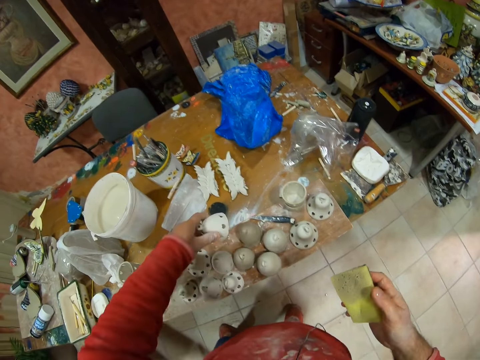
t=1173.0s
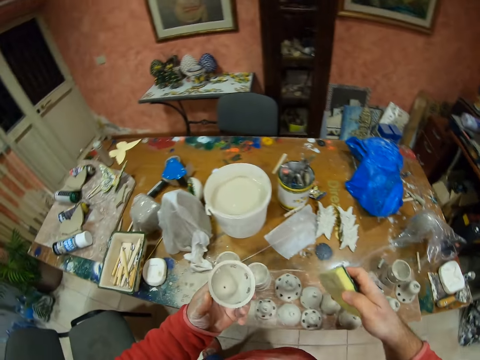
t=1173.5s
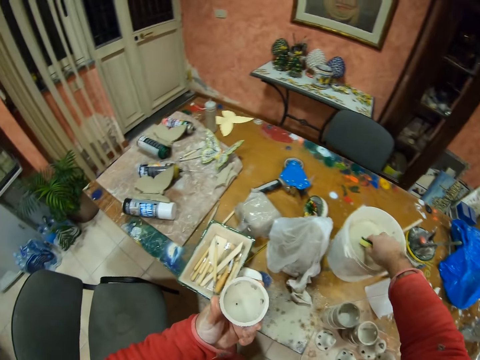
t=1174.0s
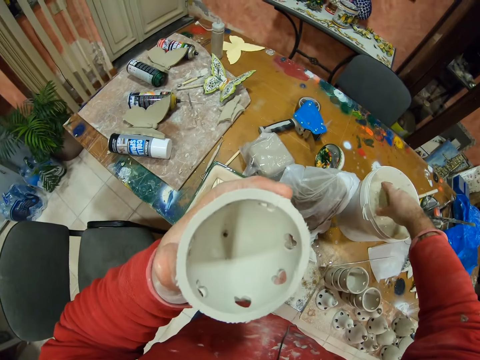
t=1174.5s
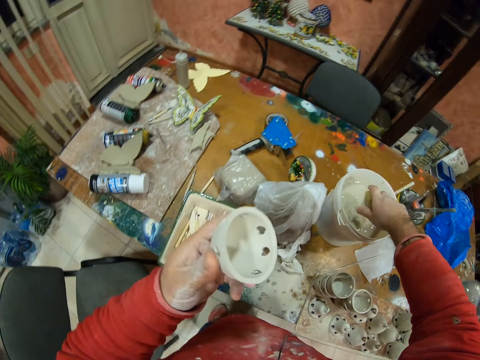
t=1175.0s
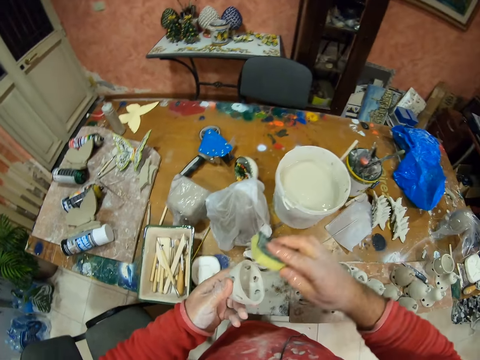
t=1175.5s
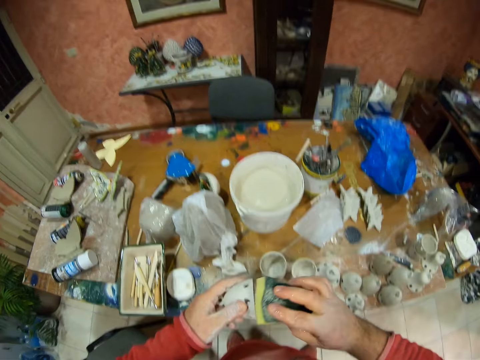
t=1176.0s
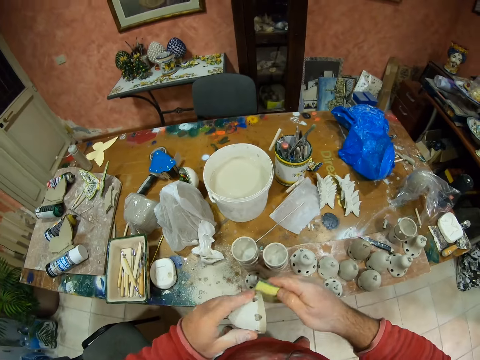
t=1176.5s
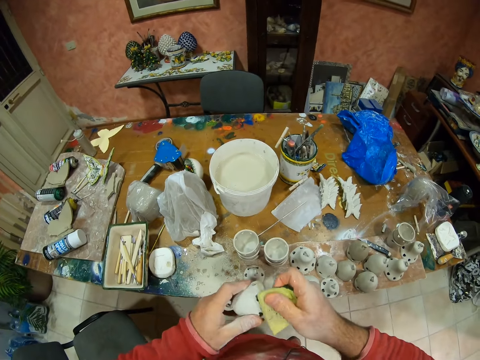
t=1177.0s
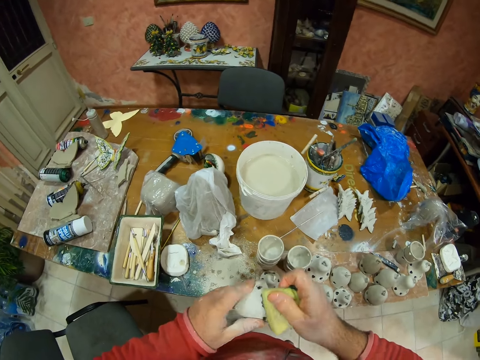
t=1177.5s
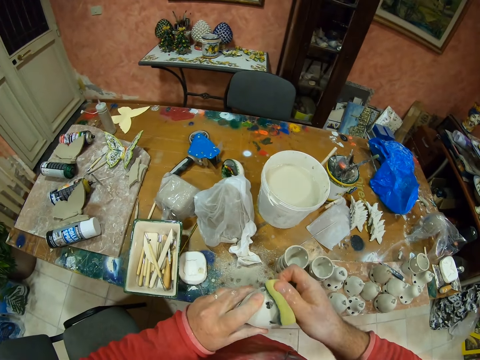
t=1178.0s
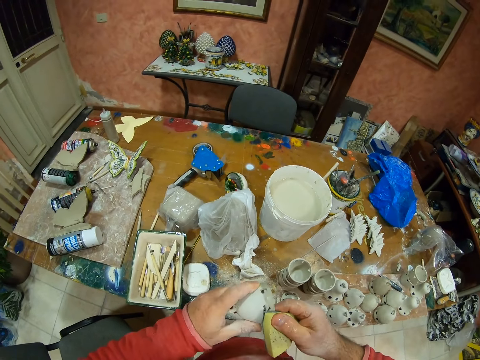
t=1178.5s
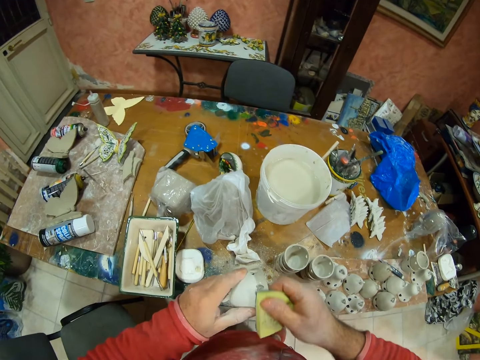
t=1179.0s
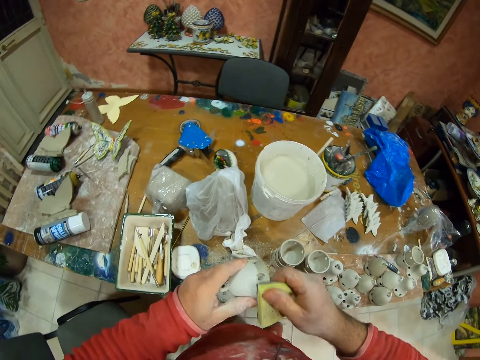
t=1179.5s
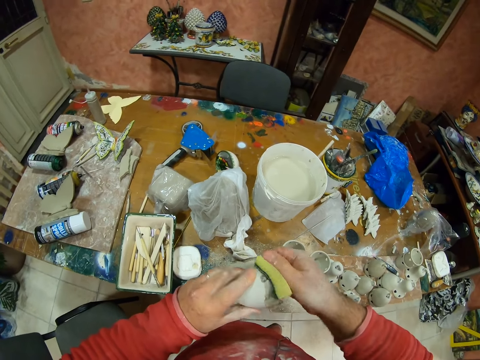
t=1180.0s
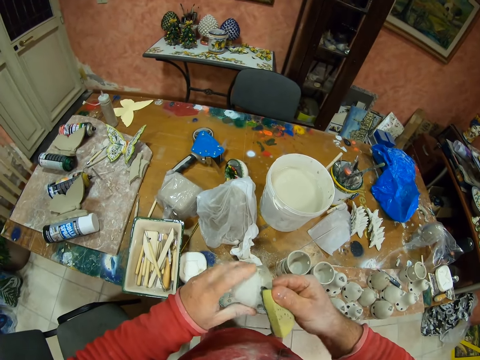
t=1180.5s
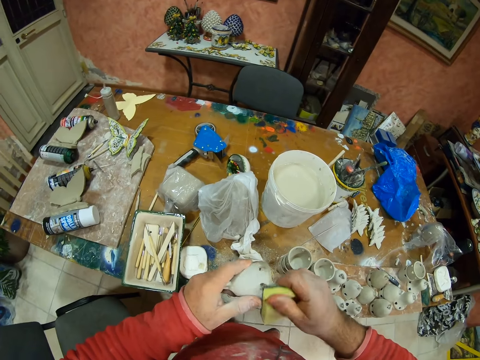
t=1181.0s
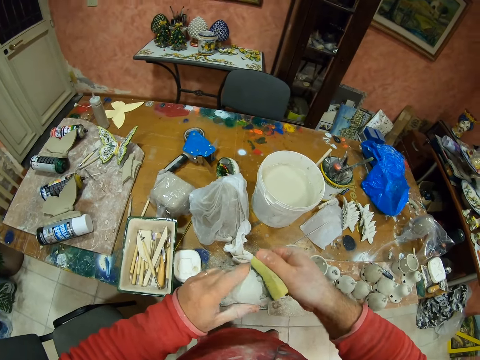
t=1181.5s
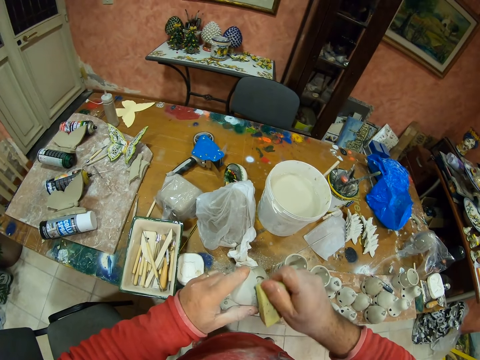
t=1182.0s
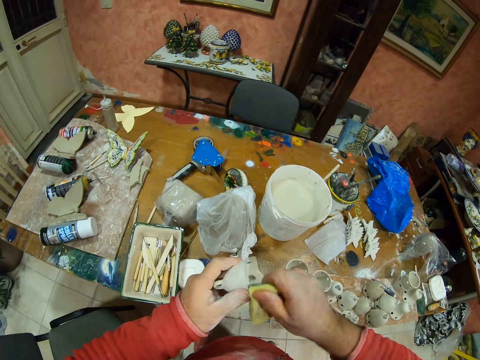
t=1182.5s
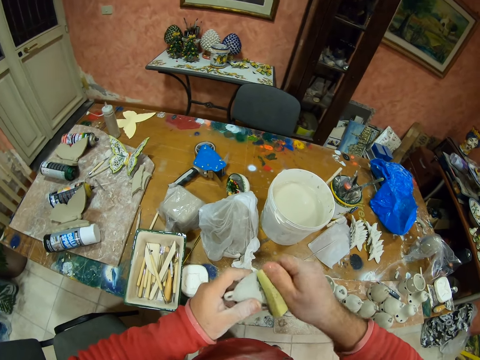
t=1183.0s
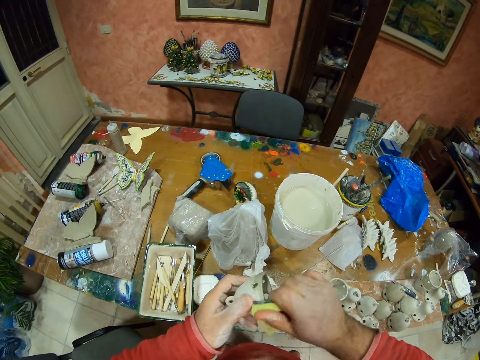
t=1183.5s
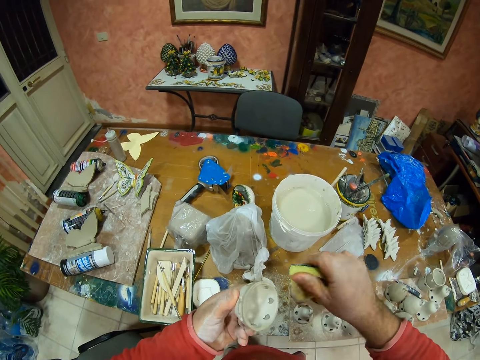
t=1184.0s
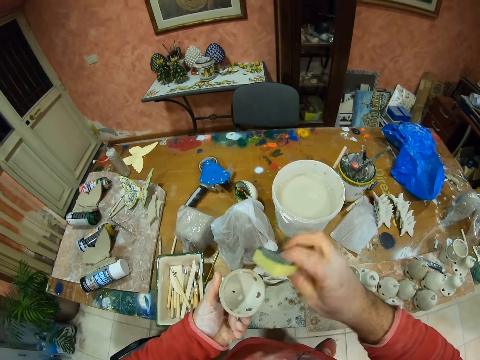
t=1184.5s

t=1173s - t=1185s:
The camera wearer picks something from the table. They dip the sponge on the water bucket. They squeeze water from the sponge in the bucket. They wipe something with the sponge.

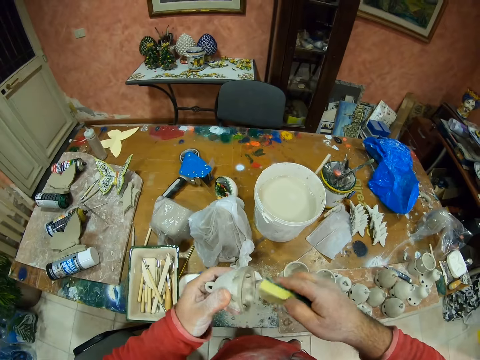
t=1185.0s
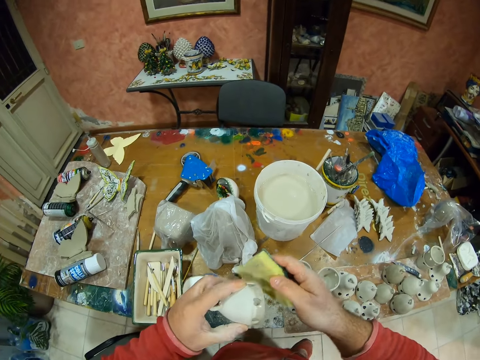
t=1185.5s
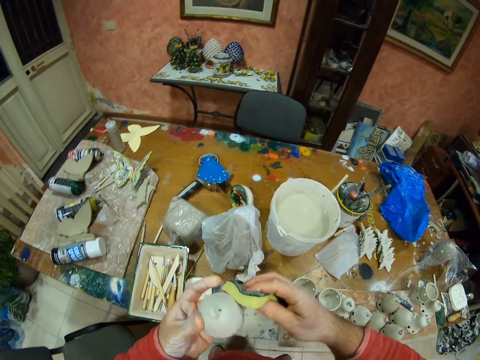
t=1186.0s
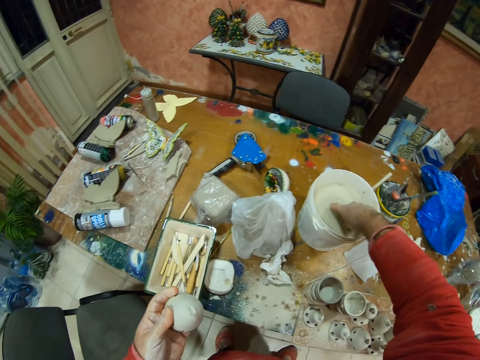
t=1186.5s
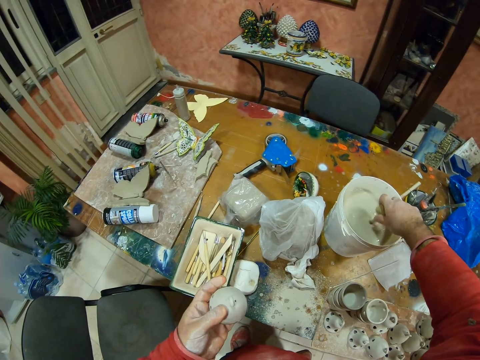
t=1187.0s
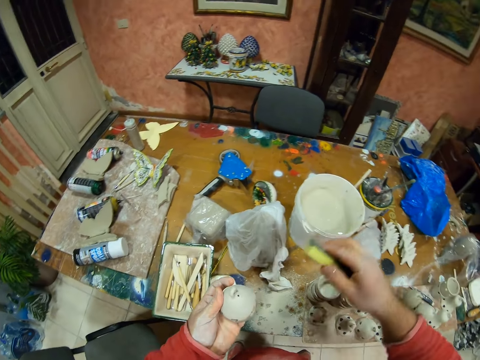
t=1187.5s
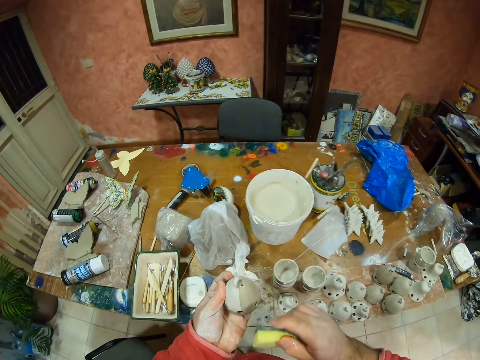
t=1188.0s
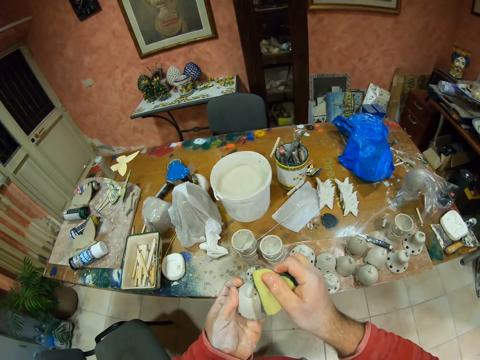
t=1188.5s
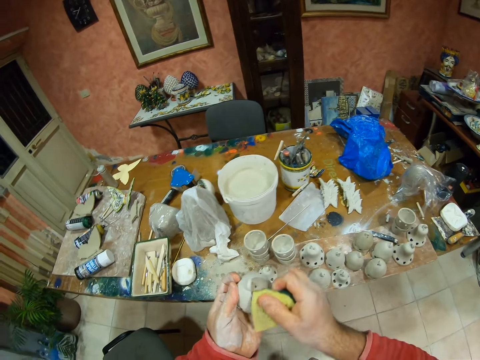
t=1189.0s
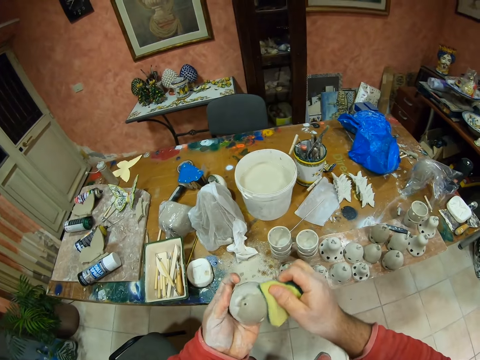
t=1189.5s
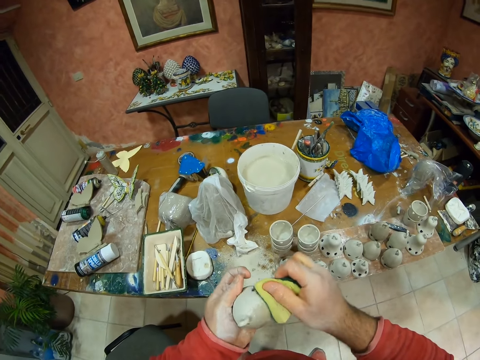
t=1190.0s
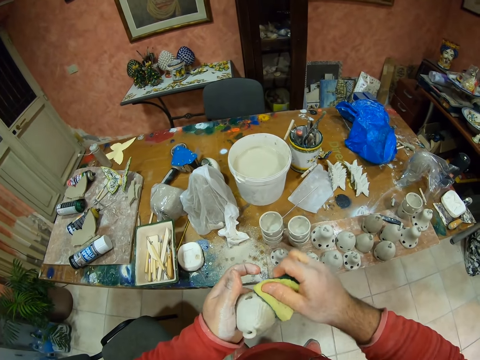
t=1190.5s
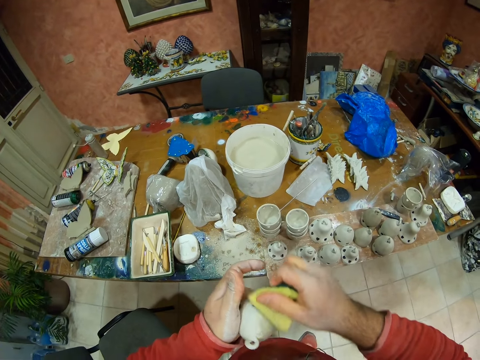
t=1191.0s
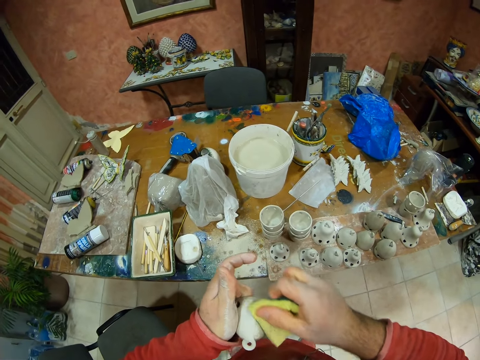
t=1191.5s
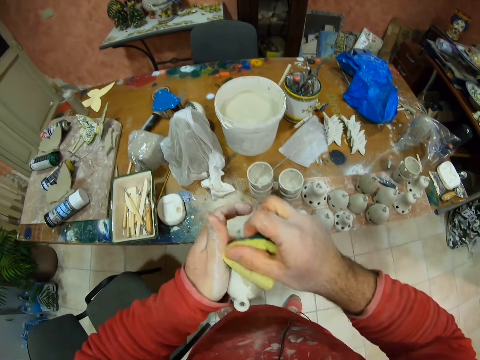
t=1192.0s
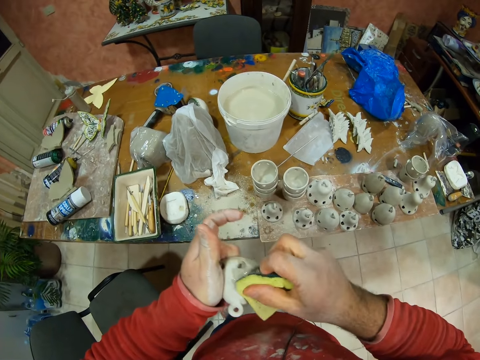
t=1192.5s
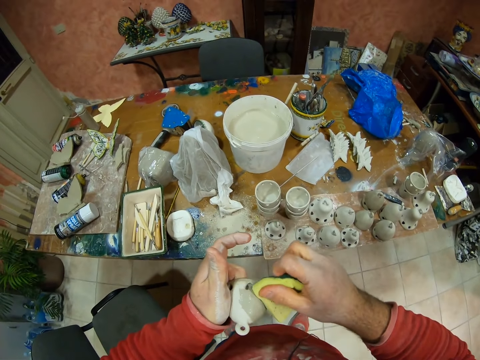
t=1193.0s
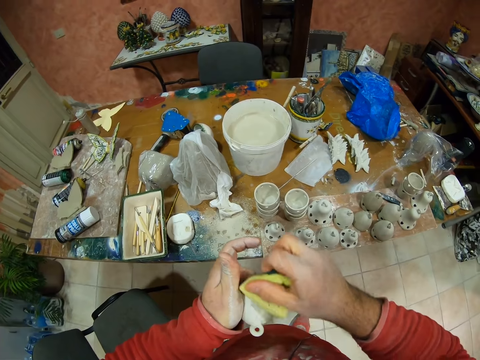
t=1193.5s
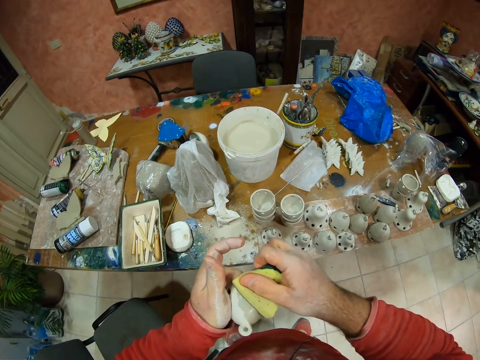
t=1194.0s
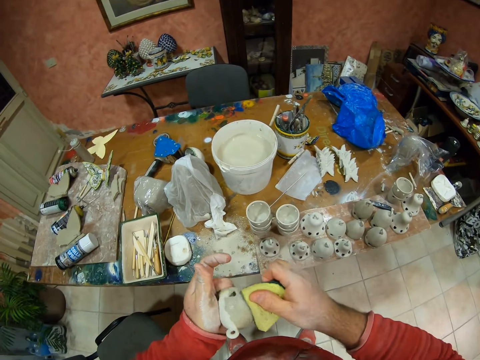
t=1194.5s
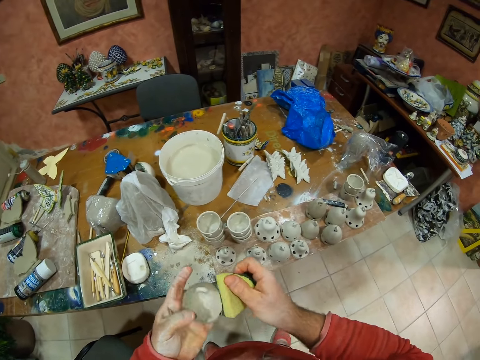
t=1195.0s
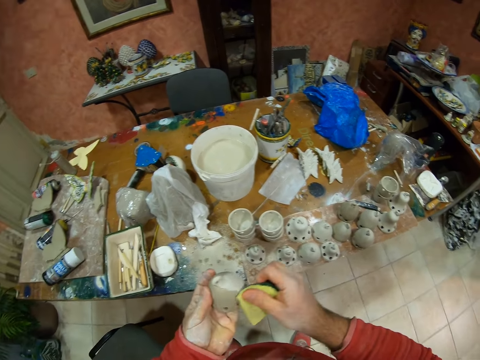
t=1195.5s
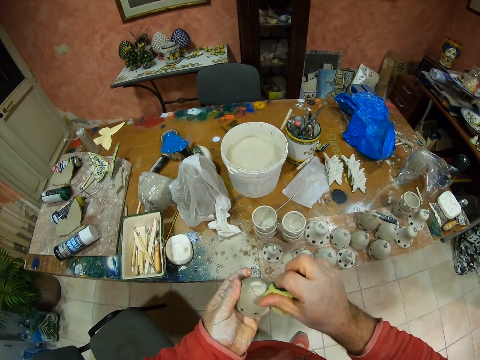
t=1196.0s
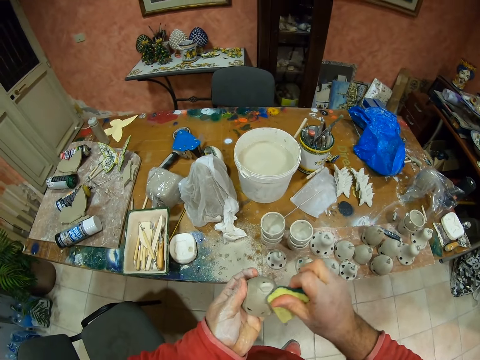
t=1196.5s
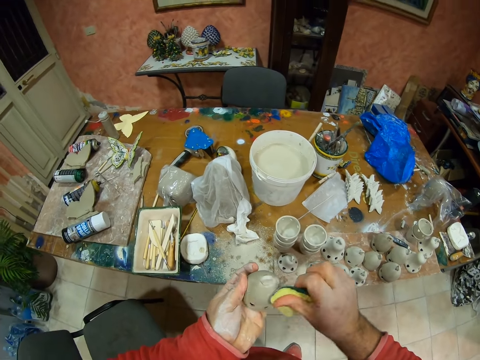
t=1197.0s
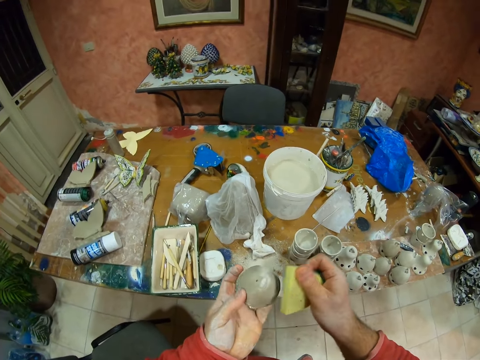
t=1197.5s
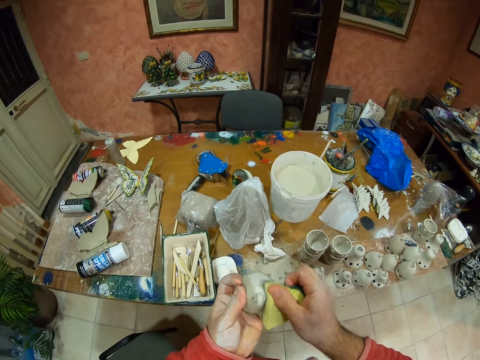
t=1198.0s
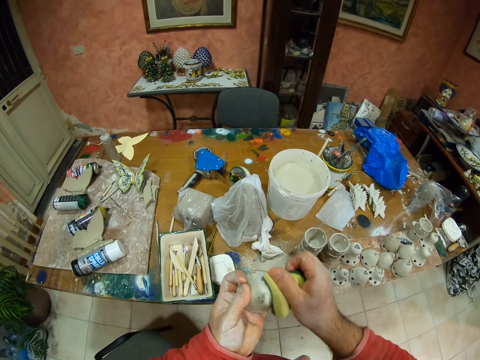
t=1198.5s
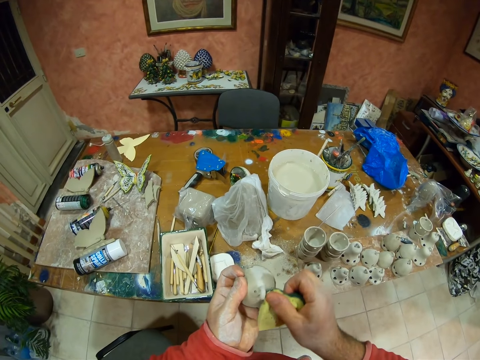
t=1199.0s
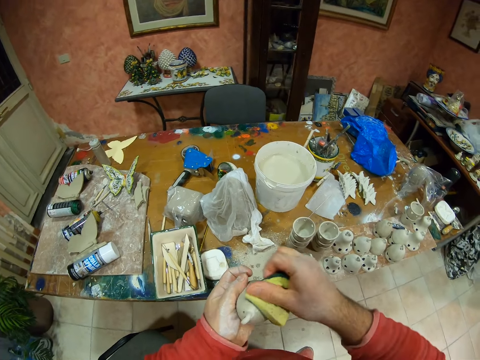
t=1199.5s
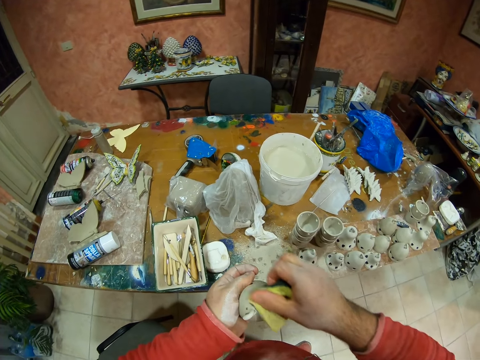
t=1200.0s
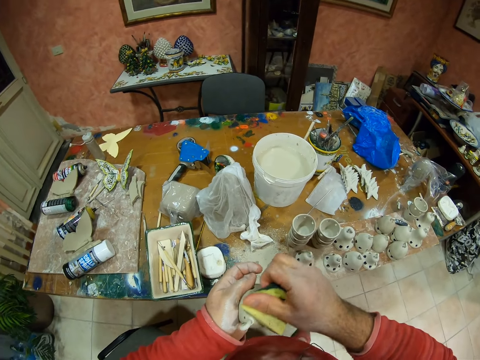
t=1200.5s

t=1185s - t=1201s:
The camera wearer dips a sponge in a paint bucket. They squeeze water from the sponge. They wipe something with the sponge.
